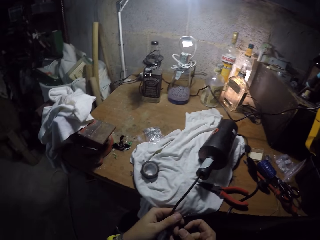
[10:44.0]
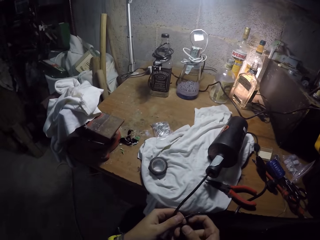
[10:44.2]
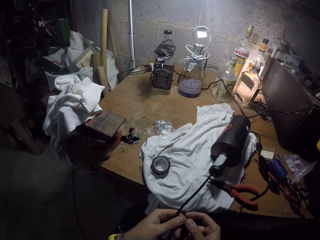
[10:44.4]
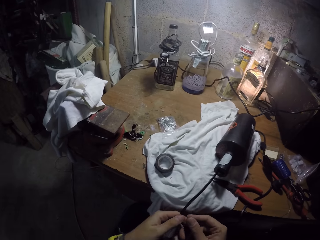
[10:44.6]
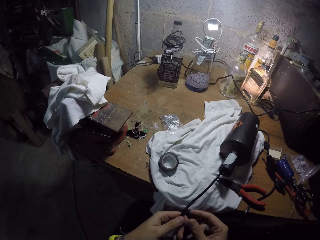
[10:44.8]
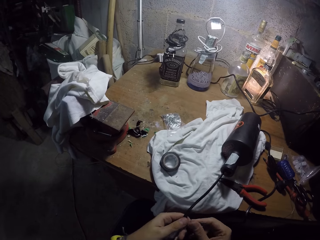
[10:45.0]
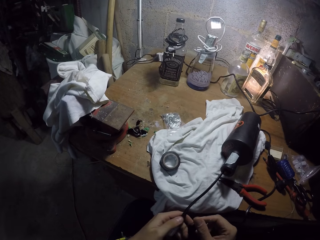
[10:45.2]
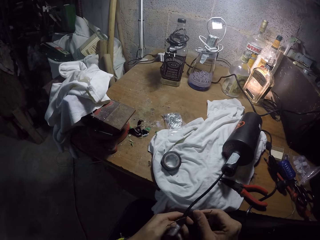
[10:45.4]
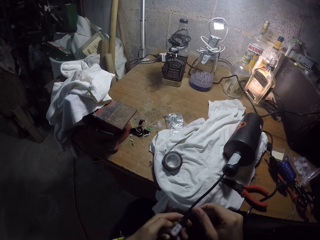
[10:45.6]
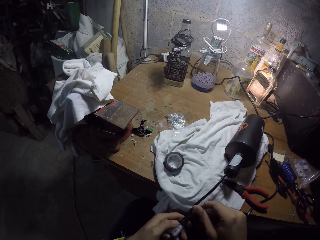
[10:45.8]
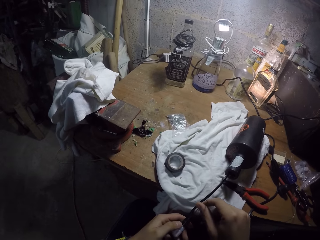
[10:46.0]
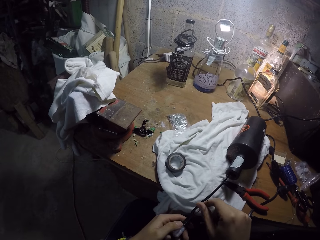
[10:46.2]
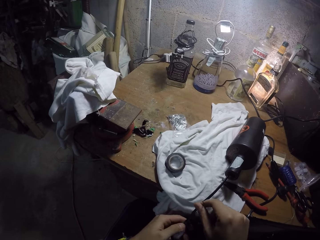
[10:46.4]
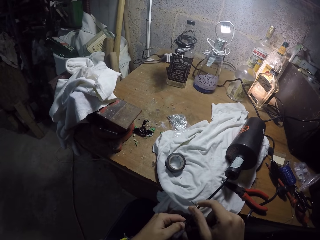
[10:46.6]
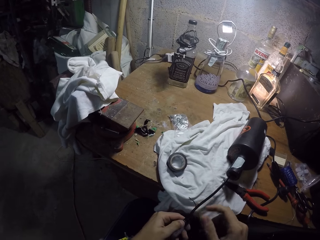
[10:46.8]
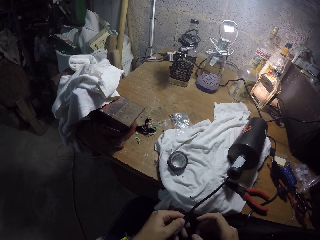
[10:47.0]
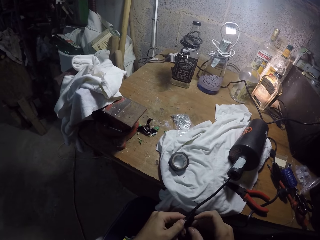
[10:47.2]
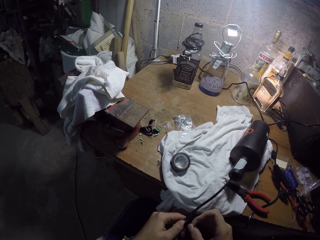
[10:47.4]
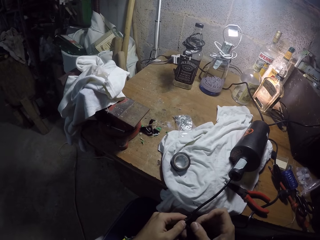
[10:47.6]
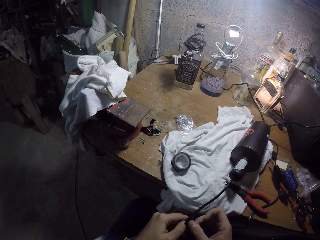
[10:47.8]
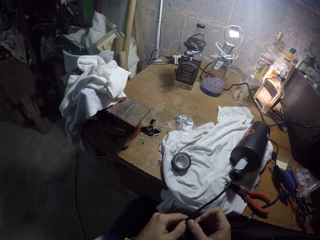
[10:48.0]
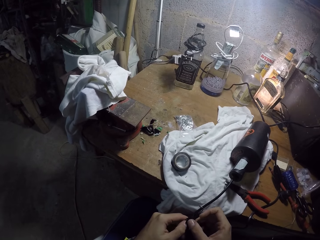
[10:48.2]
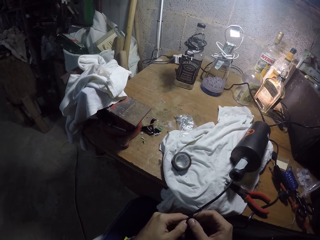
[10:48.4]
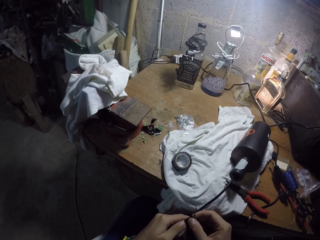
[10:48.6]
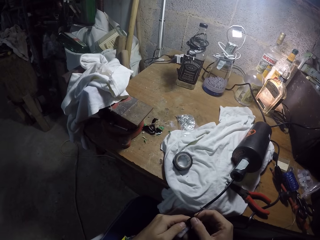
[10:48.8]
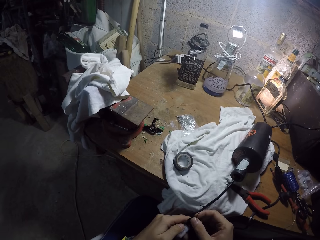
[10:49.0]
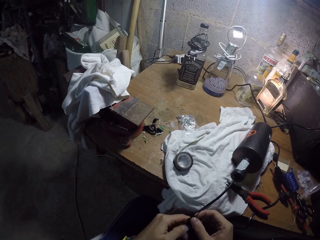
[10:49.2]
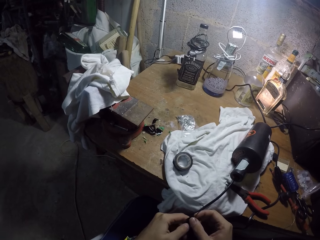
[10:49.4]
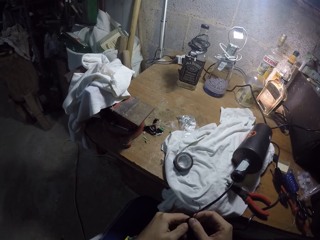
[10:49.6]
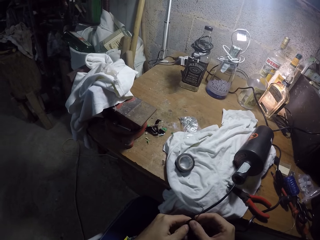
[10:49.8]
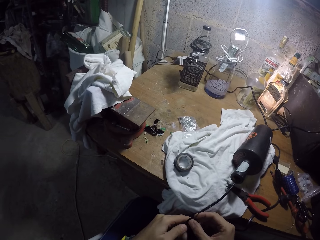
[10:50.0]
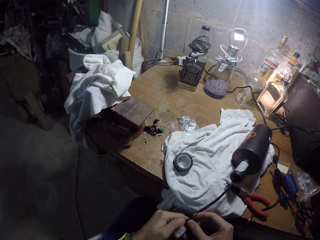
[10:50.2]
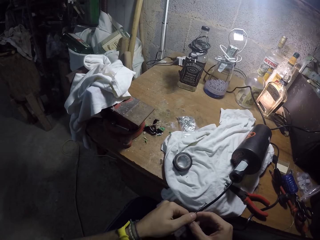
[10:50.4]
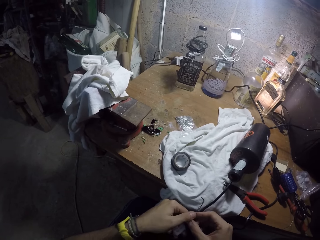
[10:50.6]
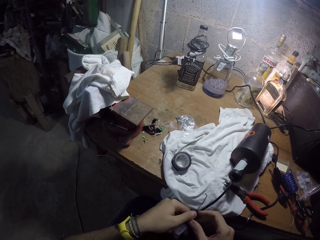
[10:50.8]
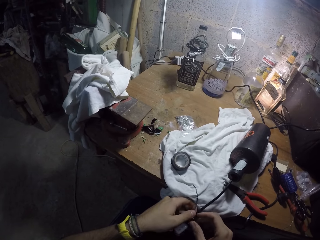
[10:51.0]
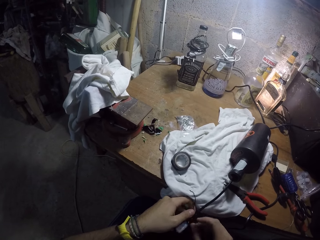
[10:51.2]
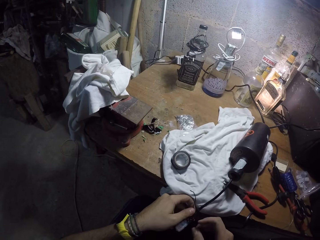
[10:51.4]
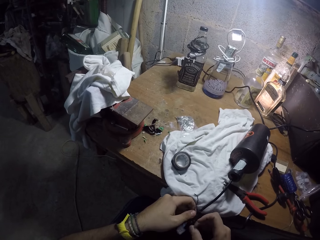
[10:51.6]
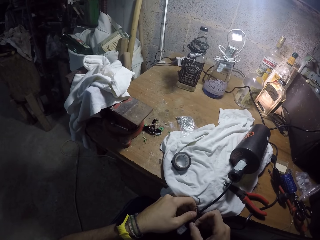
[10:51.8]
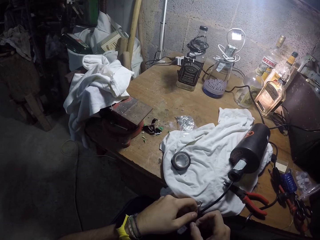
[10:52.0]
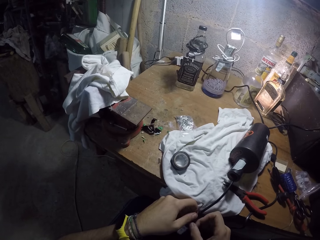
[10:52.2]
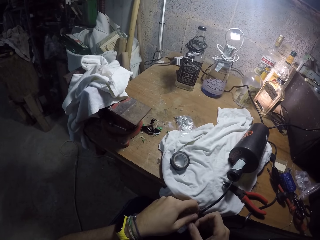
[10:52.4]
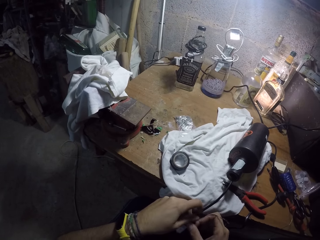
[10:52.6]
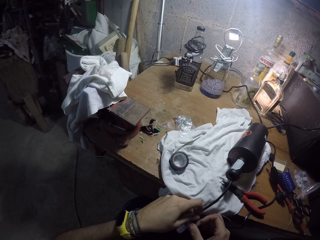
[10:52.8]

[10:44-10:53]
The camera wearer holds the cable in the bottle using his left hand. He arranges the wire on the cable in the bottle with his right hand. He sticks the insulating tape on the plastic. He covers the wire on the cable in the bottle with the peeled tape in his right hand.

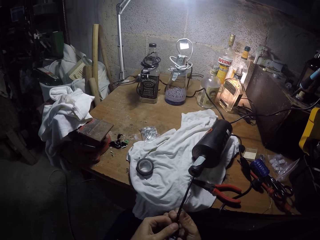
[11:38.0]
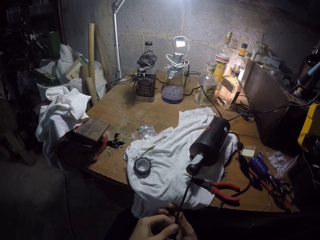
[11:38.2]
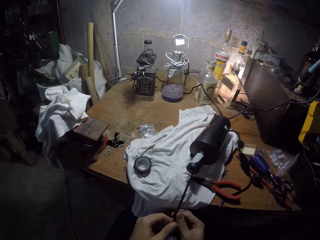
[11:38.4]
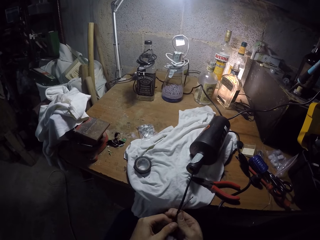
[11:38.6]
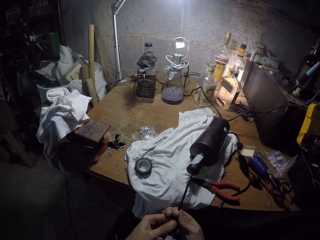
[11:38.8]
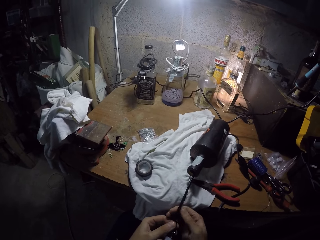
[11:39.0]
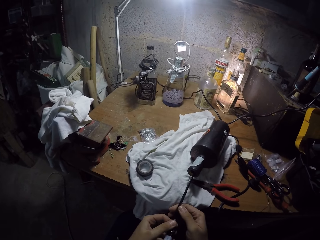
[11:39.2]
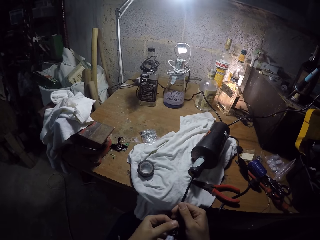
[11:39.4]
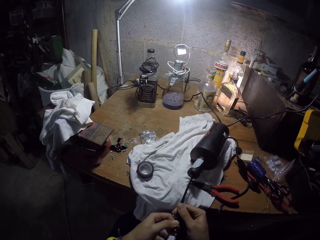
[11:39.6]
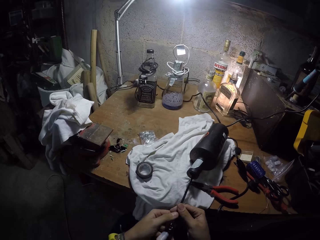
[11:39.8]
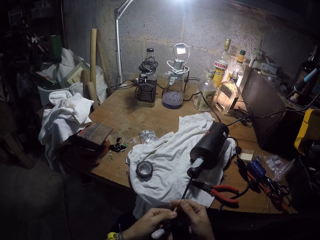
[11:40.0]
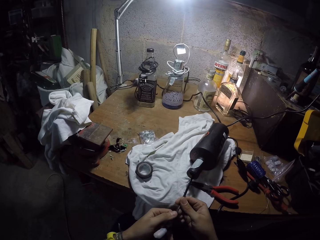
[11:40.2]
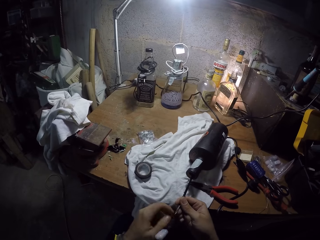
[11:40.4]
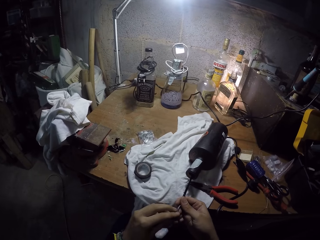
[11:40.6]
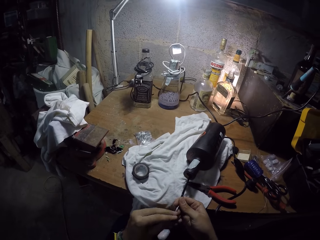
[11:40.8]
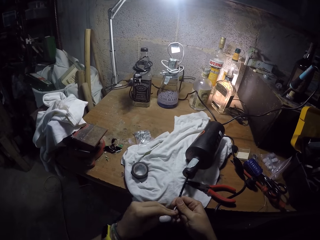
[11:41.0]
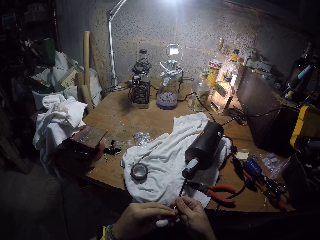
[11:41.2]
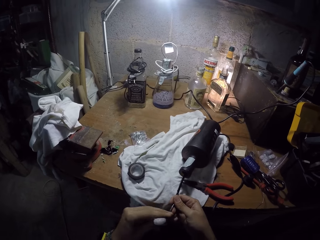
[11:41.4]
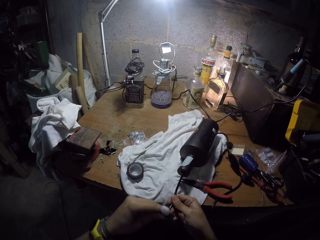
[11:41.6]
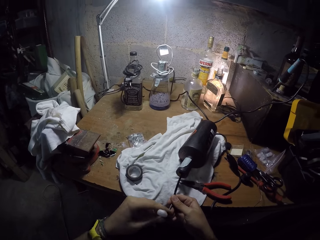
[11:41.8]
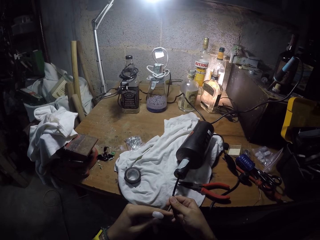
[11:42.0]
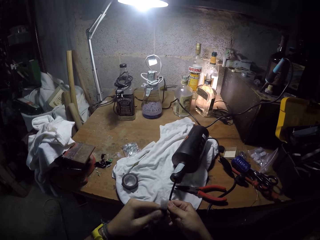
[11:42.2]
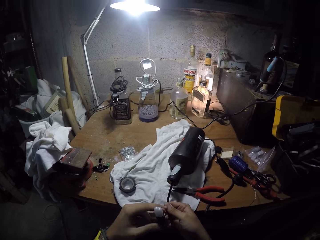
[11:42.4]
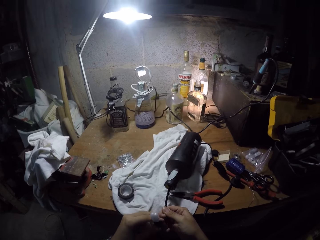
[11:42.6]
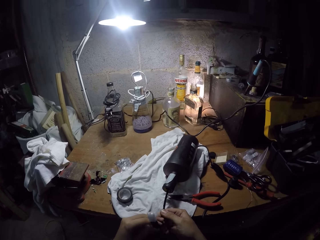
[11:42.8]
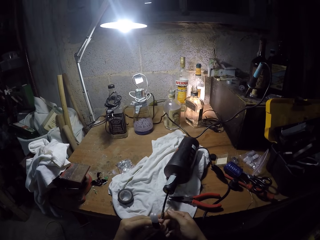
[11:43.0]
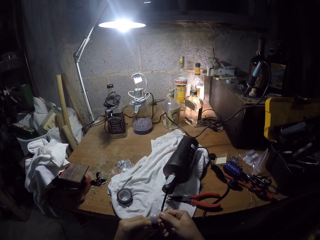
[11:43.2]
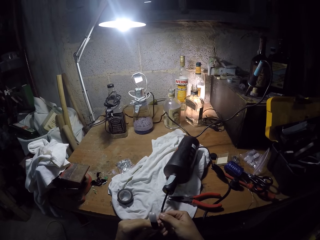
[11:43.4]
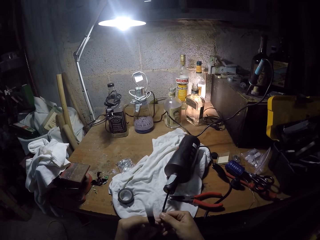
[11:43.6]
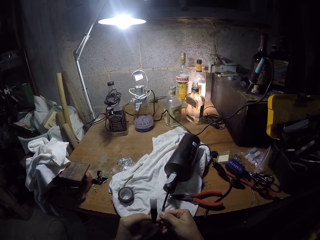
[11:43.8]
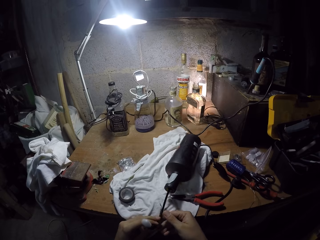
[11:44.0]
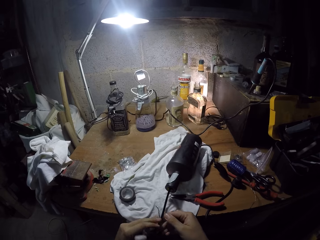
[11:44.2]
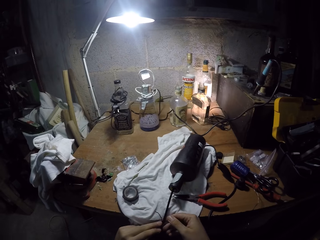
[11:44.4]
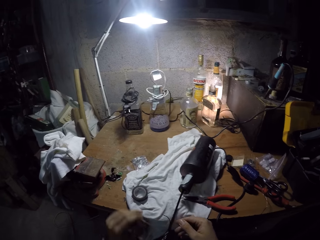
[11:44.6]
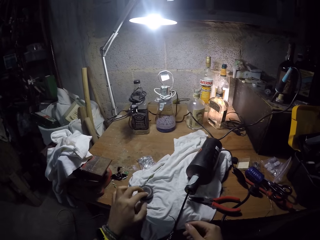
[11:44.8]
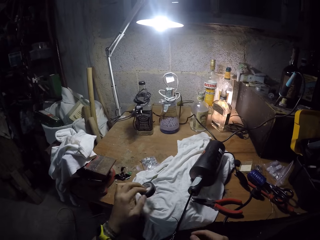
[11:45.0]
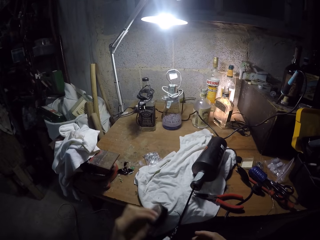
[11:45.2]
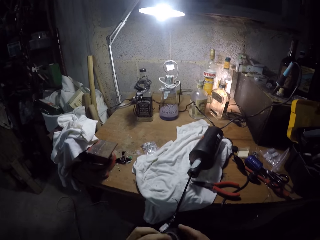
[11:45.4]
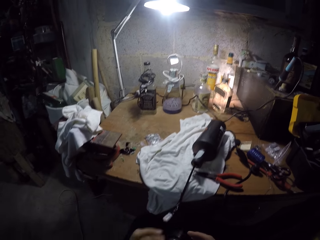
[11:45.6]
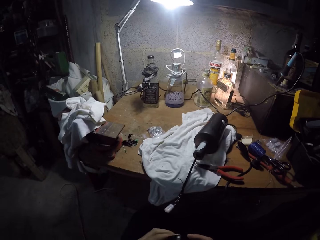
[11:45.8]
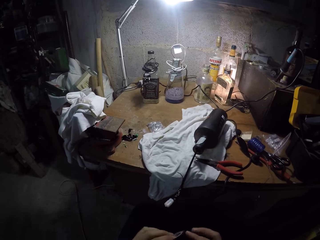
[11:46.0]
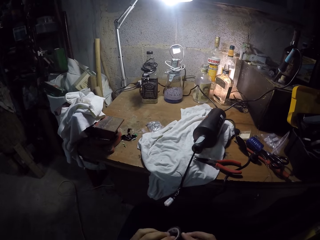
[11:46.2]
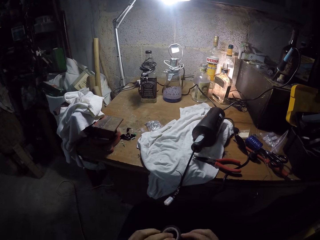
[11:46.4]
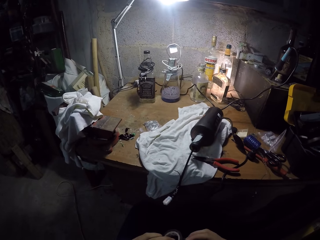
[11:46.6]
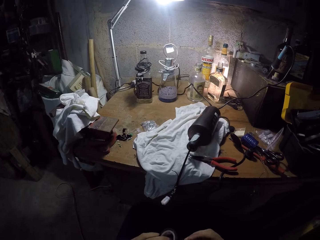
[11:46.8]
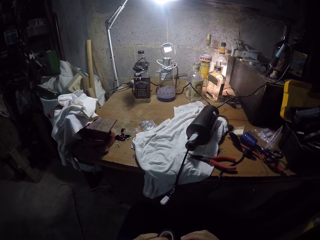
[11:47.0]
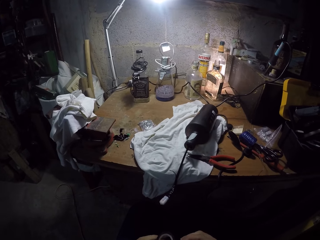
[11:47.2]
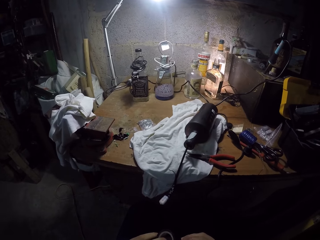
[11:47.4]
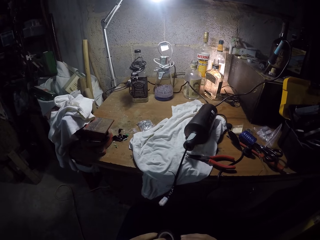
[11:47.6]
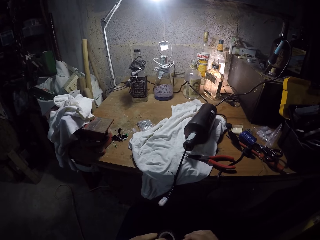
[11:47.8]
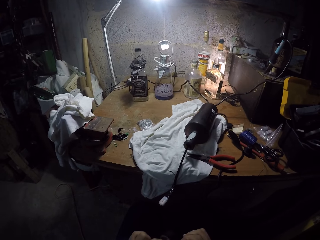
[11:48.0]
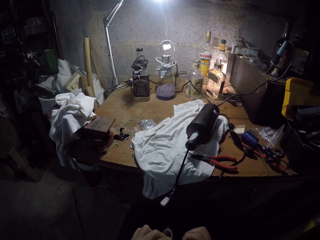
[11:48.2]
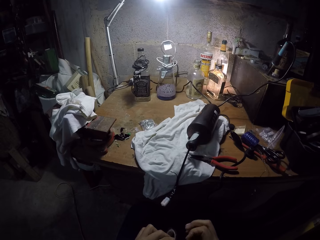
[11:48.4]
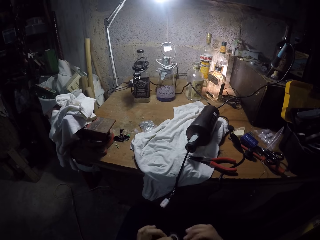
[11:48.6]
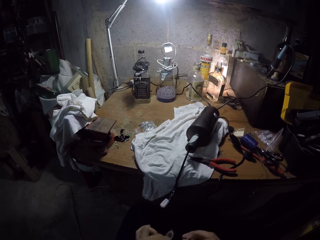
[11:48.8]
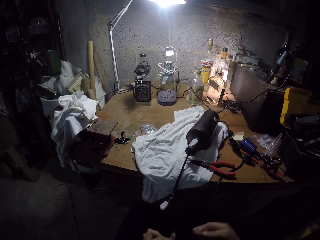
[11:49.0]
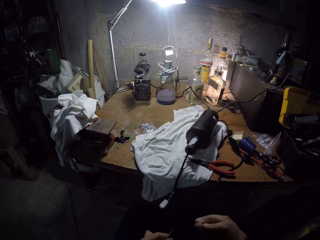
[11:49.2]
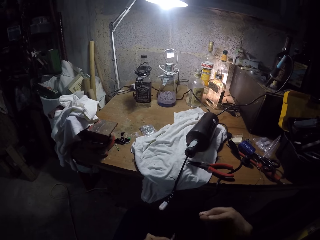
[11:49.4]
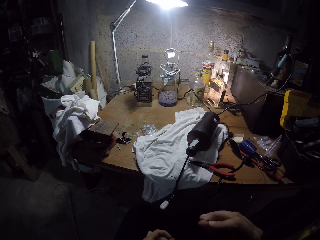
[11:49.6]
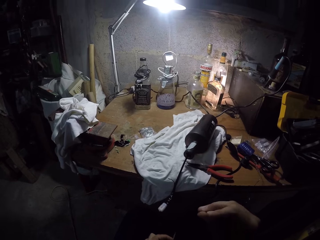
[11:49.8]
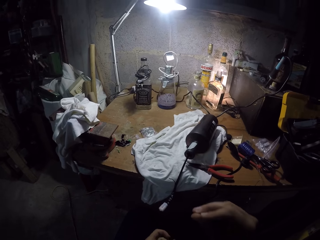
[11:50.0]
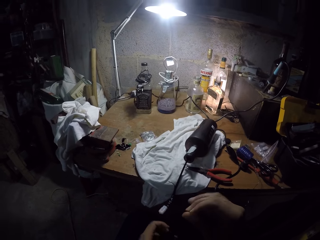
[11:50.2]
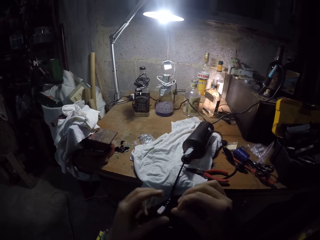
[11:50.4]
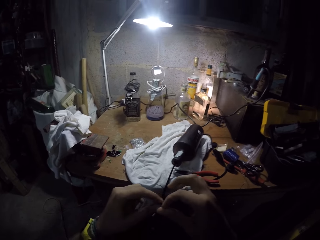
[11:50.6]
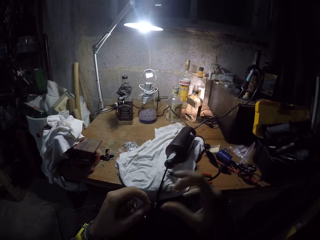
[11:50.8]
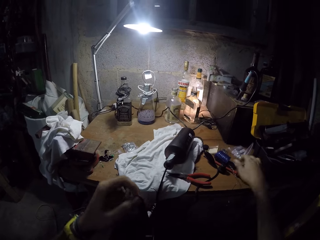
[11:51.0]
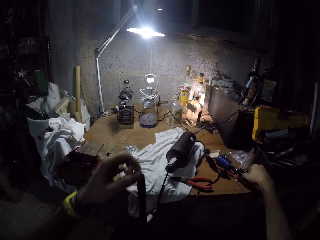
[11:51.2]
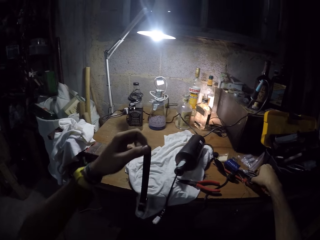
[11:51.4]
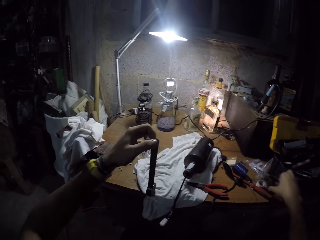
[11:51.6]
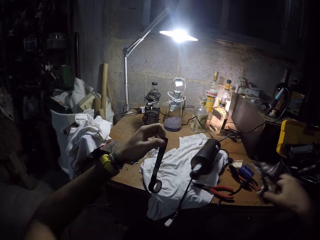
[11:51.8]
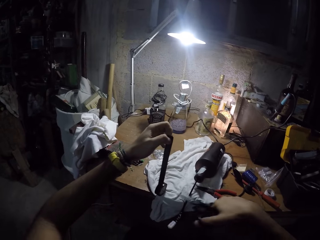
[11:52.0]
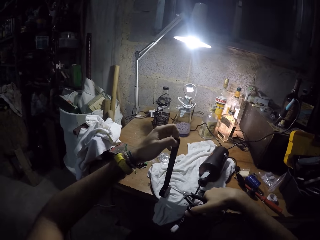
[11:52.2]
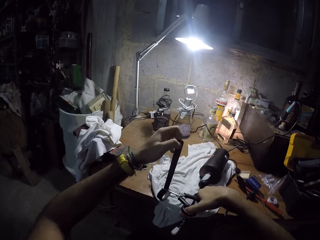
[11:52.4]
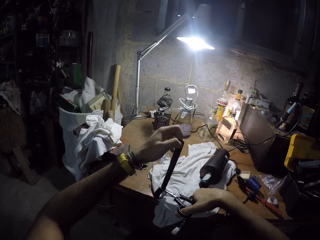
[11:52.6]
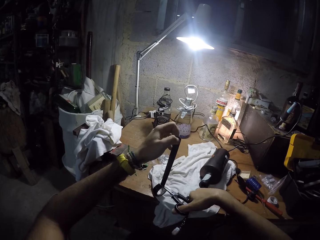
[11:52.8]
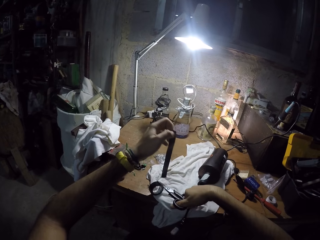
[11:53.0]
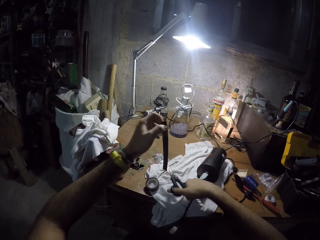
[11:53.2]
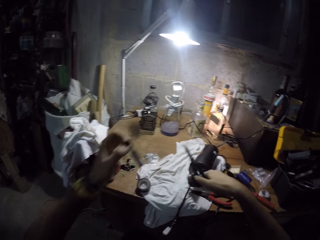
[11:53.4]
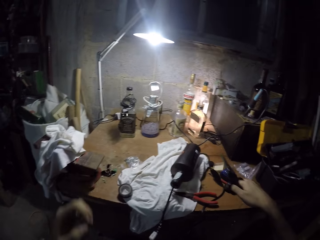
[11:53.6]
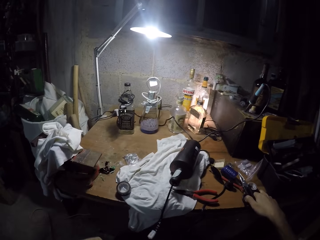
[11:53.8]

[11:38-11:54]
The camera wearer bends the cable in the bottle with his hands. He picks the insulating tape from the workbench with his left hand. He peels the tape with his right hand. He holds the peeled tape with his left hand. He picks the pair of scissors from the workbench with his right hand. He cuts the peeled tape with the scissors in his right hand.
